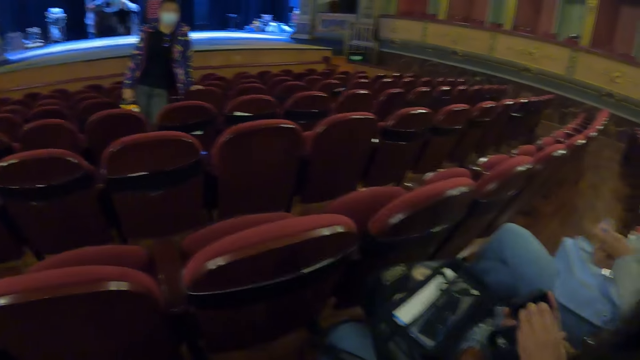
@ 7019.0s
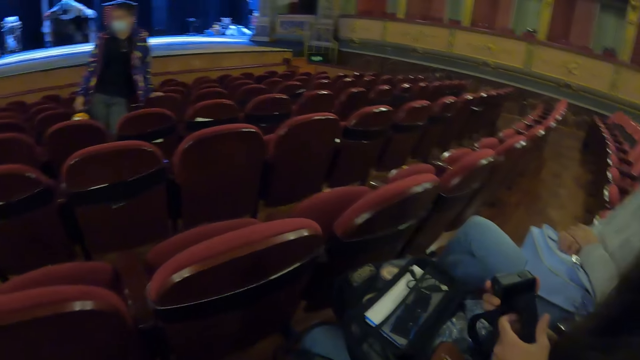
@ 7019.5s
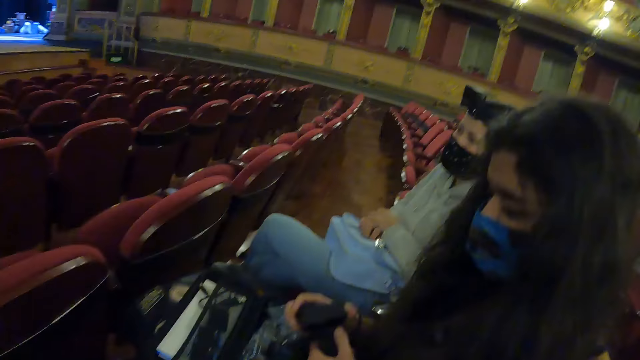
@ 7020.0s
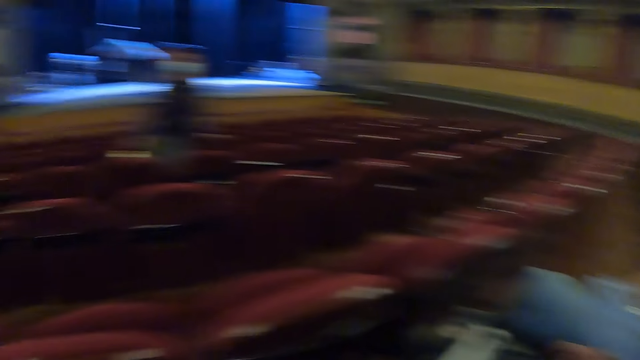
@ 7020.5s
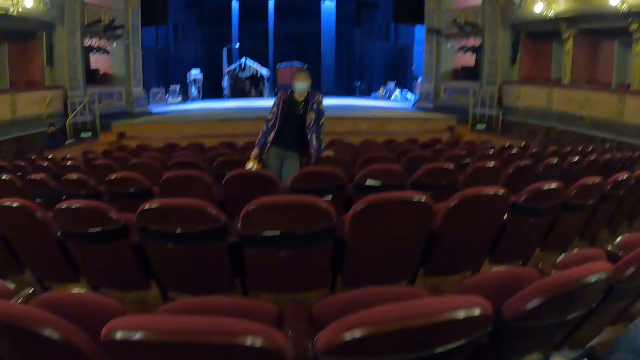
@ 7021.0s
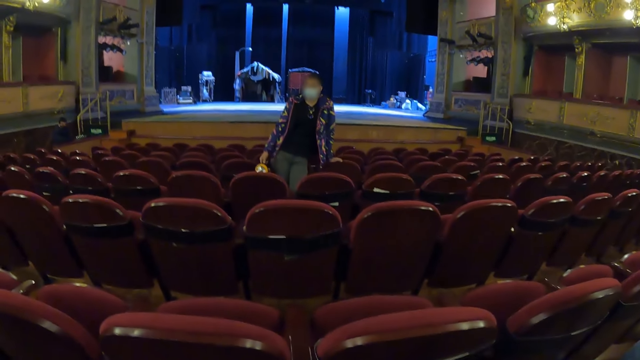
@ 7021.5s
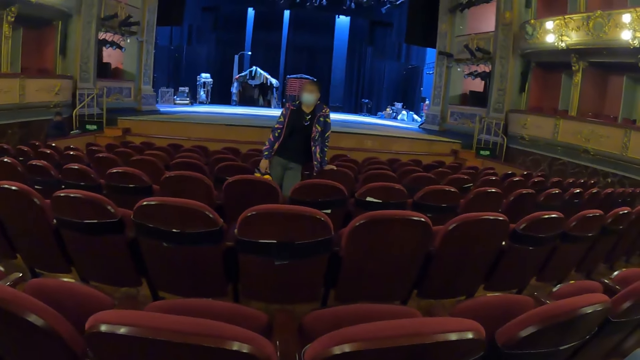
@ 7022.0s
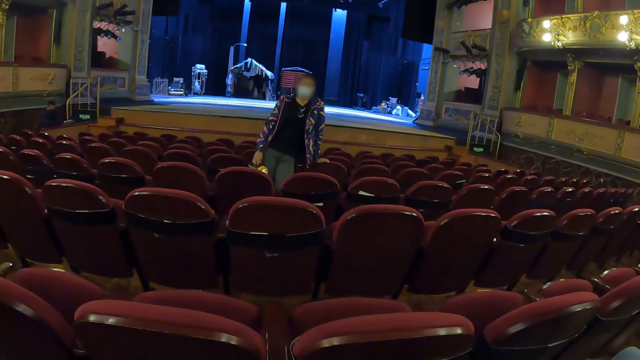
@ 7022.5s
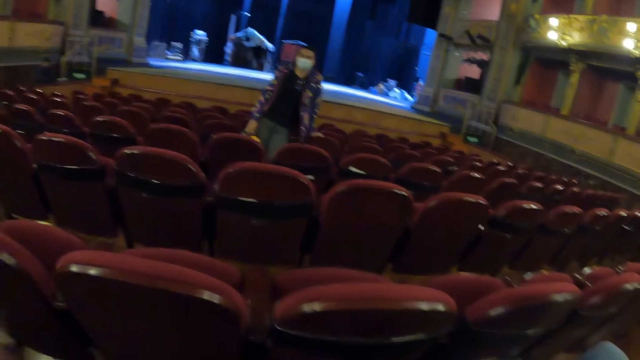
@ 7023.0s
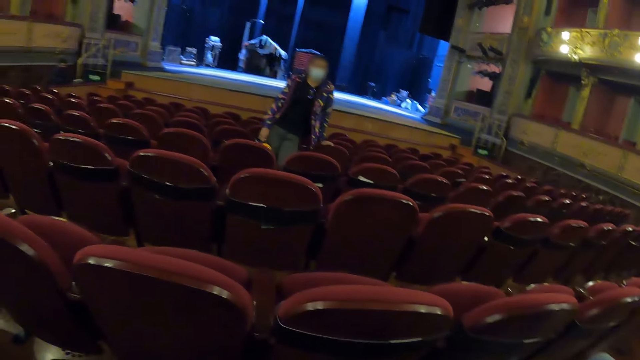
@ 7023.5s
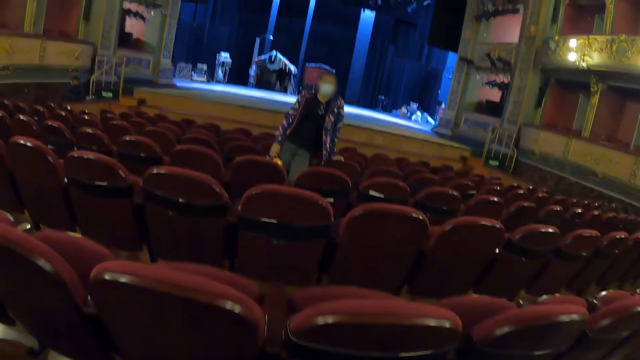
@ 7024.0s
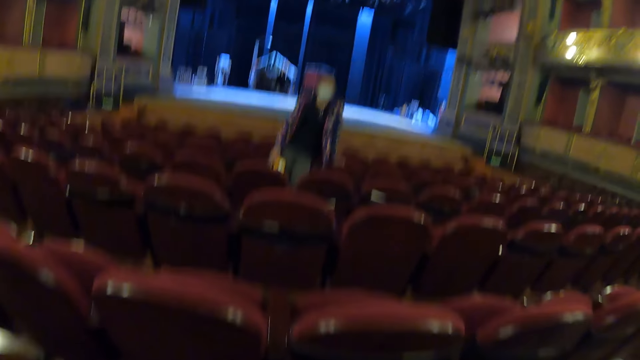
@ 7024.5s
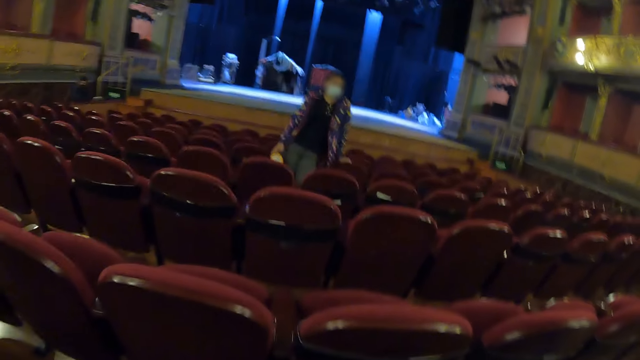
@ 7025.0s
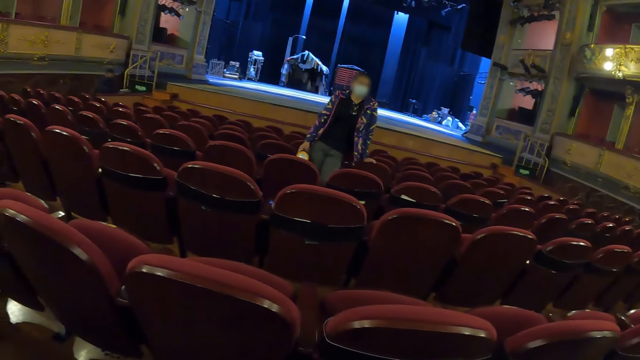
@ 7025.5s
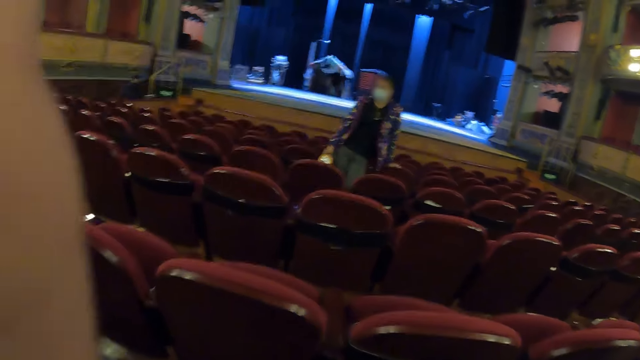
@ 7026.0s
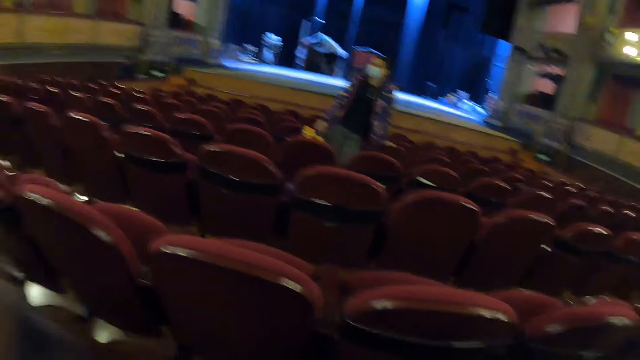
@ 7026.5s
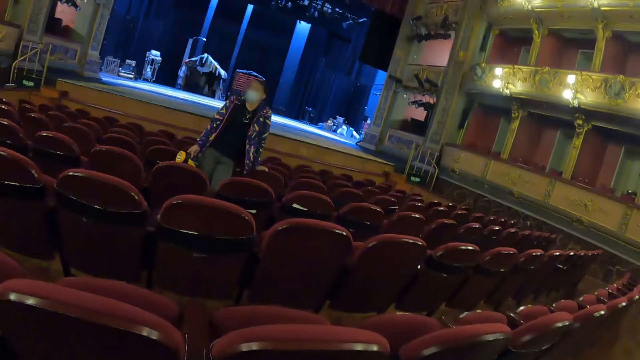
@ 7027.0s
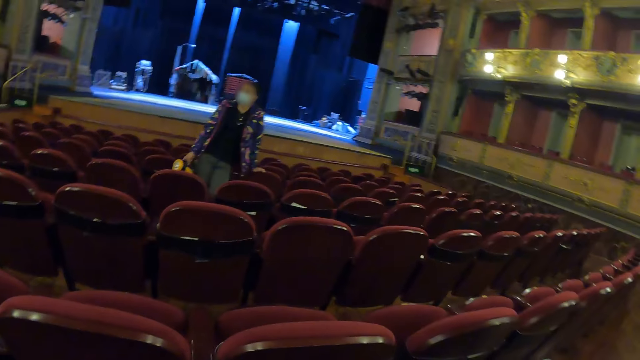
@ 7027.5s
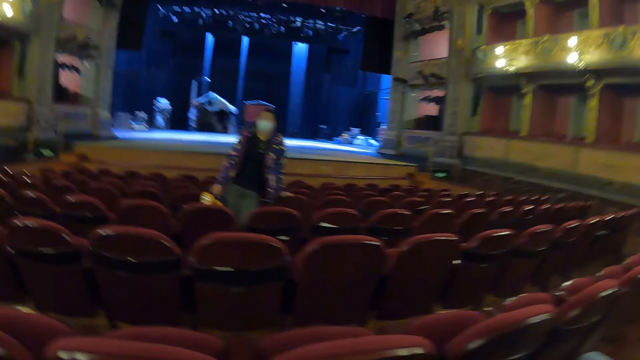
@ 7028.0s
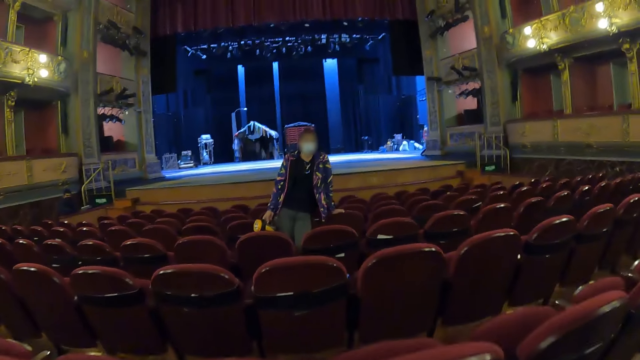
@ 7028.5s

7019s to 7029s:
A woman interacts with people.

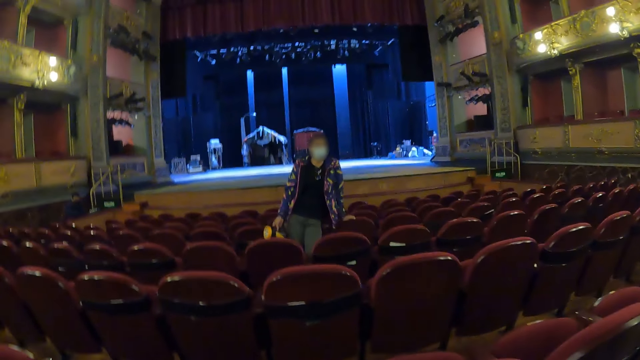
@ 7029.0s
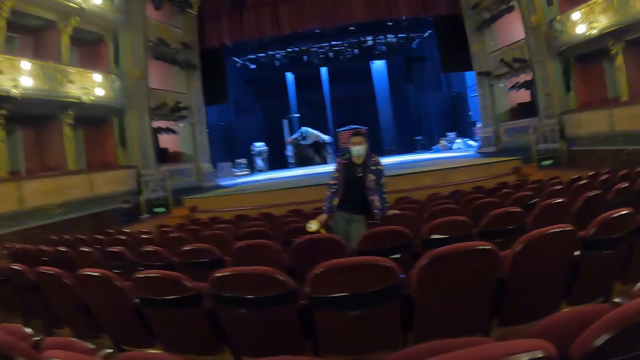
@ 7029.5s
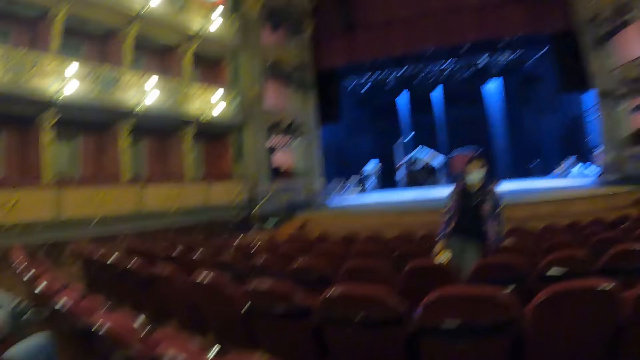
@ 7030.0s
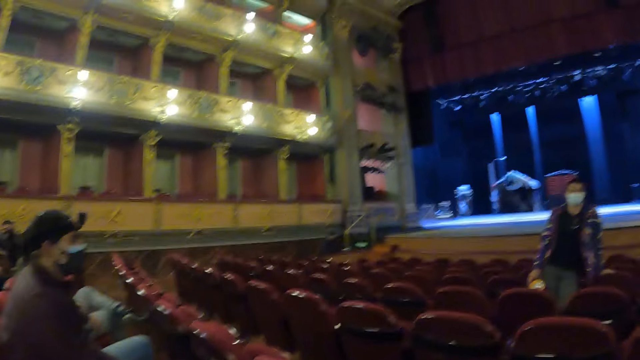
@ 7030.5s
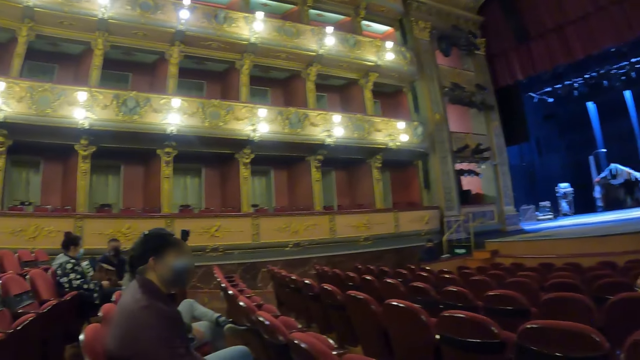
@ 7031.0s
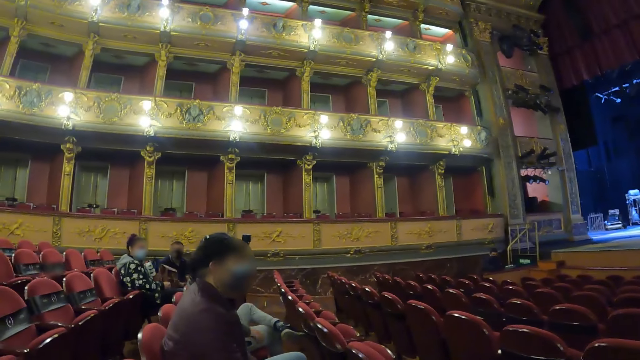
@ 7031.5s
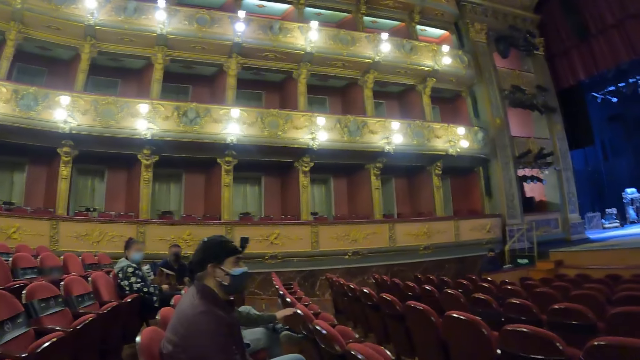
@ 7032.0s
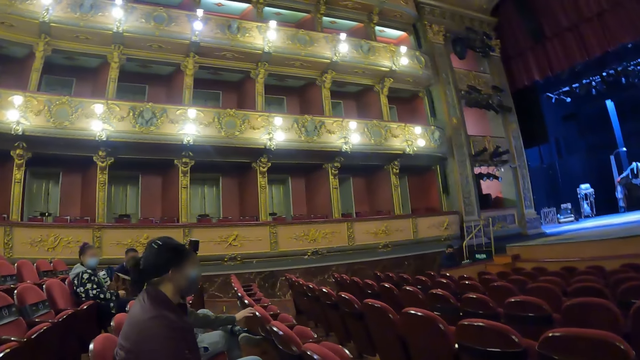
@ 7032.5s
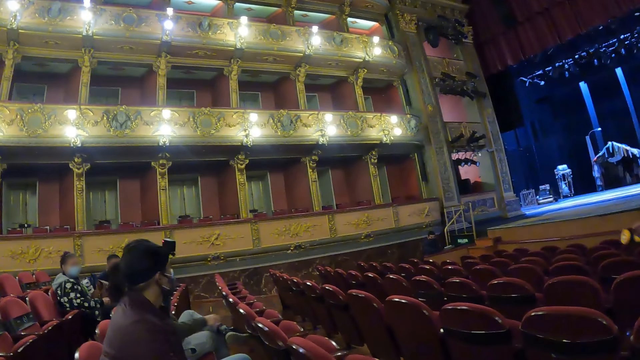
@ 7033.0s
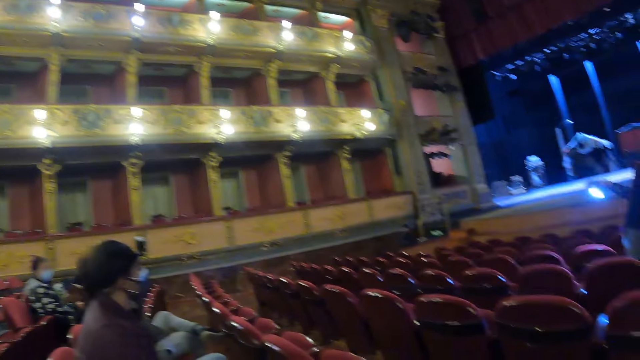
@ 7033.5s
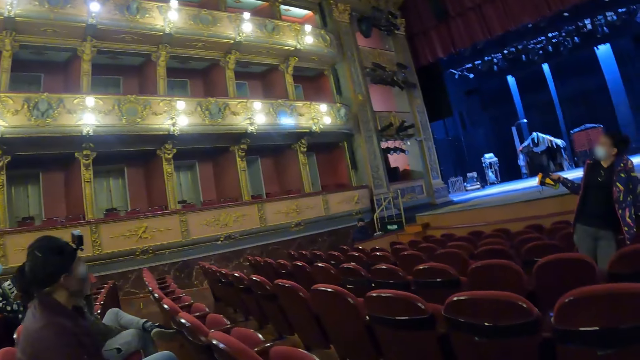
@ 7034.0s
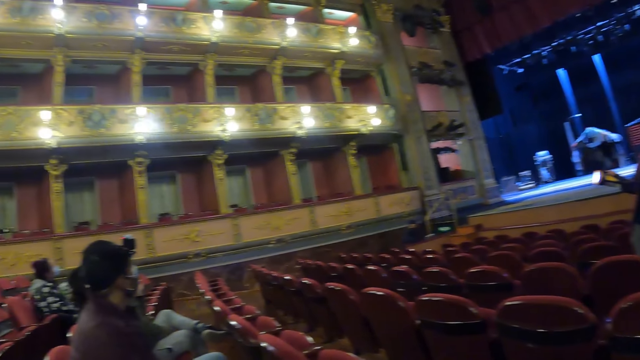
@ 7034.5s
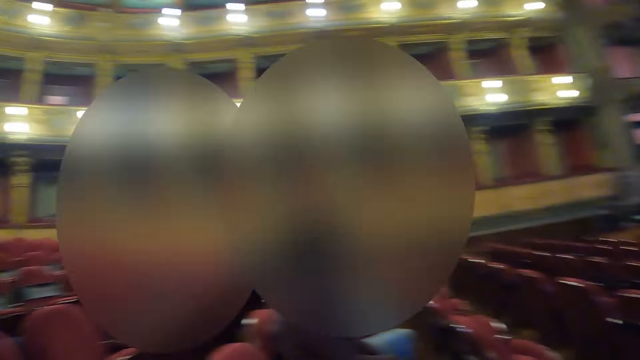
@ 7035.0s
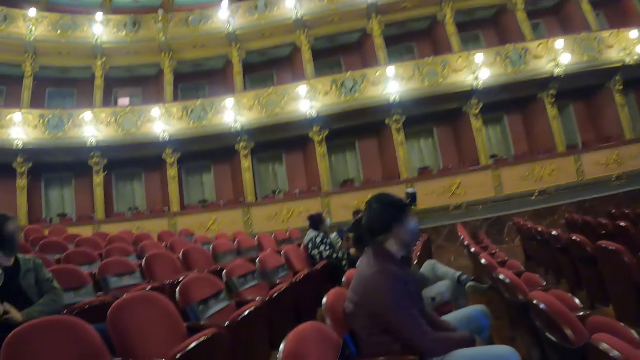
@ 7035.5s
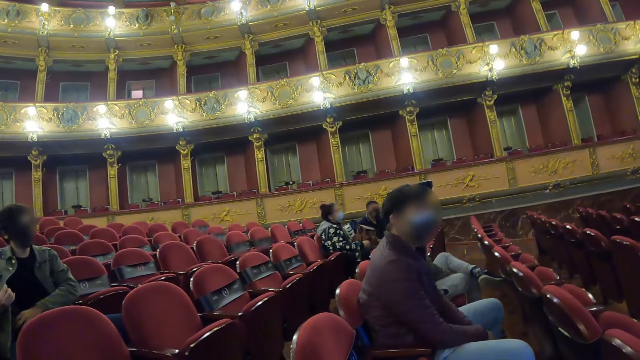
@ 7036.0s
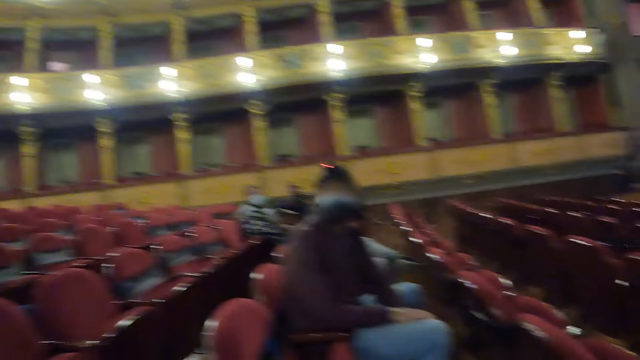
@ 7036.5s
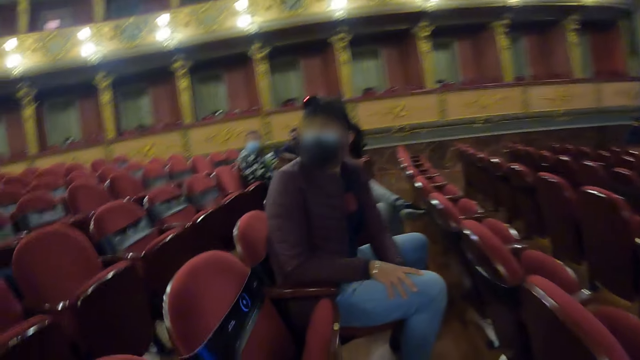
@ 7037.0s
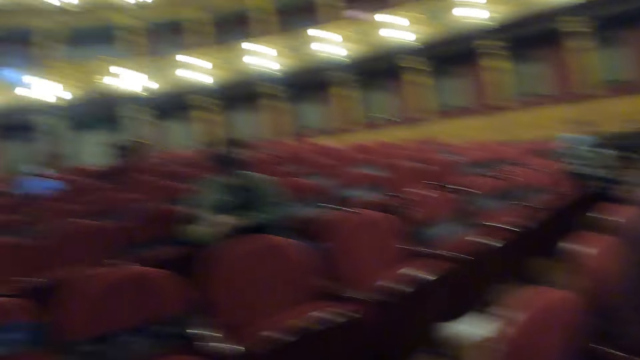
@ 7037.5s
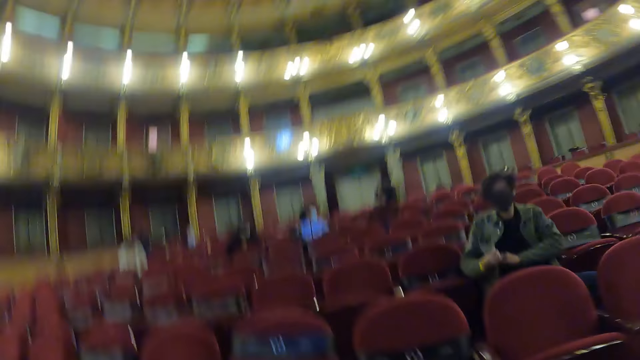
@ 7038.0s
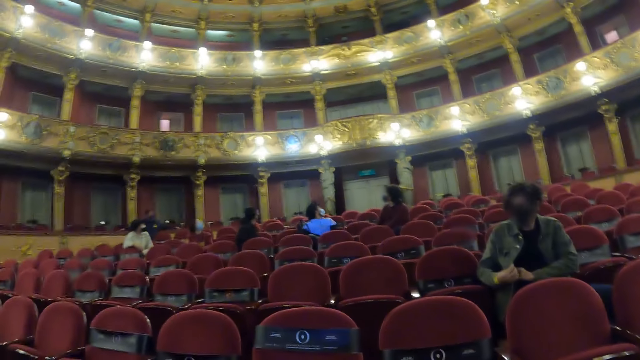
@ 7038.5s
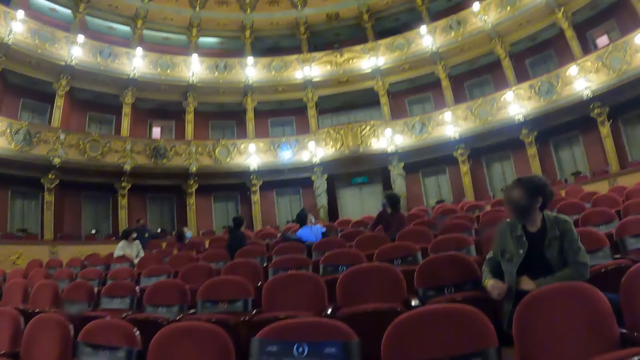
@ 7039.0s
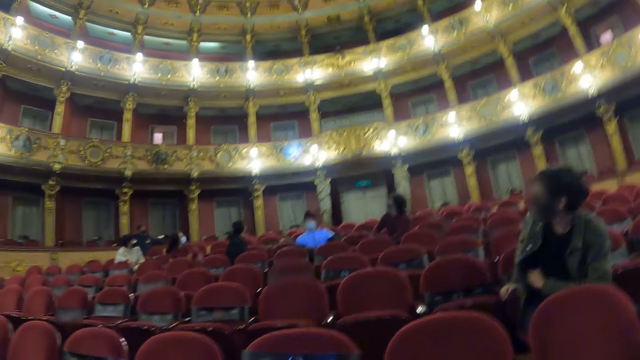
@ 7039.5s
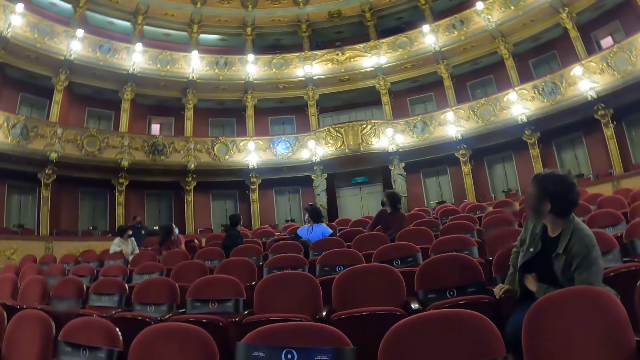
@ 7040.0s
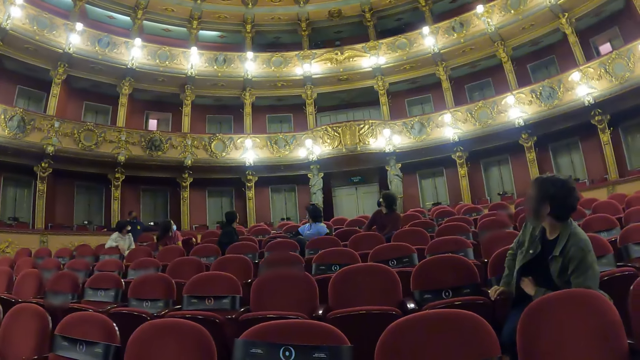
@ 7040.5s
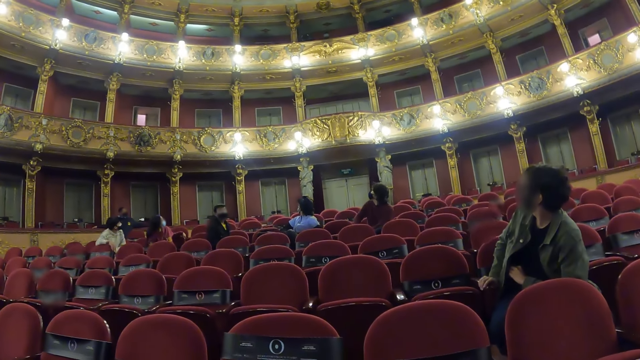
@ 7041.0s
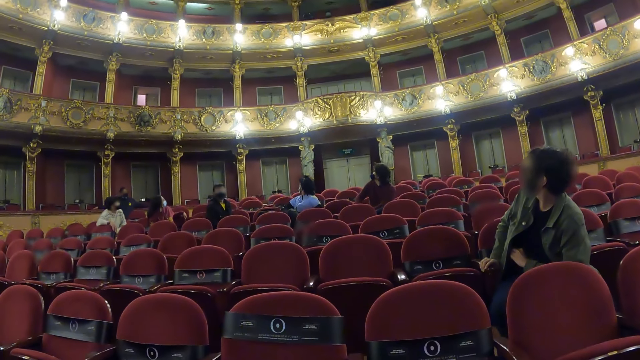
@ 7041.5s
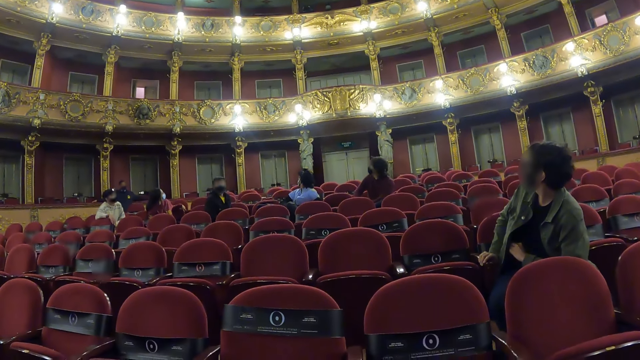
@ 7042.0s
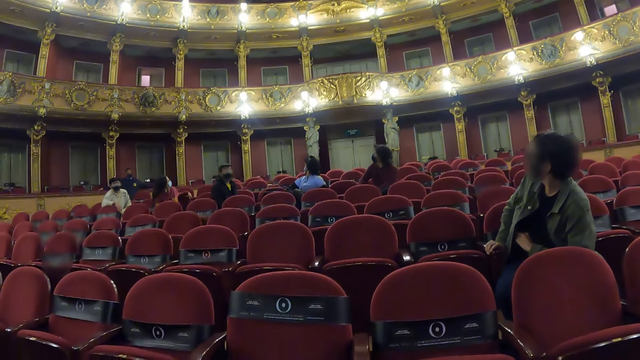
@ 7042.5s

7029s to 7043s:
The camera wearer looks around. They look at the middle gallery.
